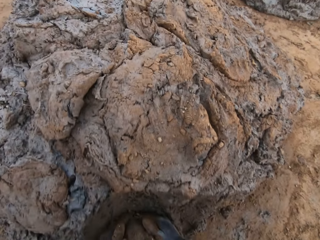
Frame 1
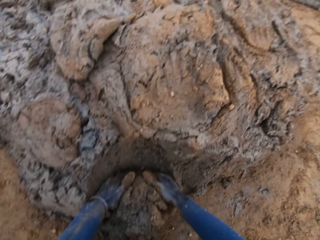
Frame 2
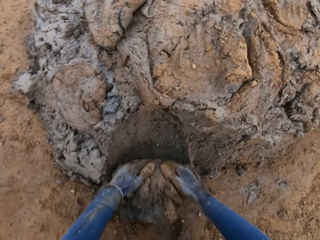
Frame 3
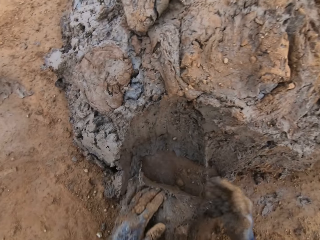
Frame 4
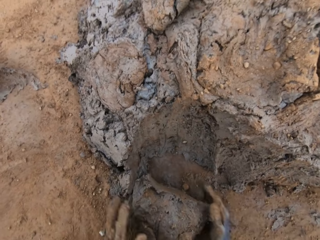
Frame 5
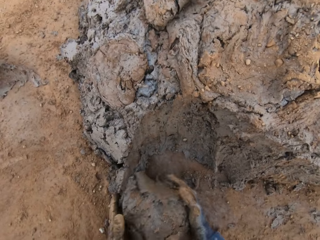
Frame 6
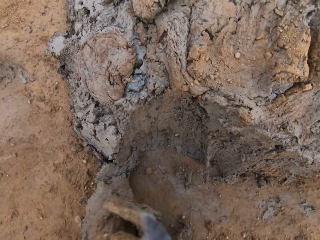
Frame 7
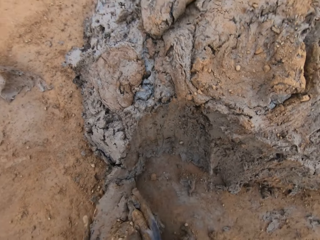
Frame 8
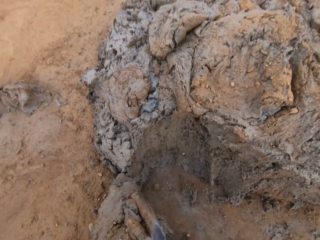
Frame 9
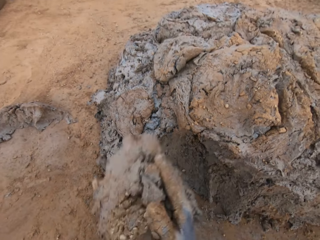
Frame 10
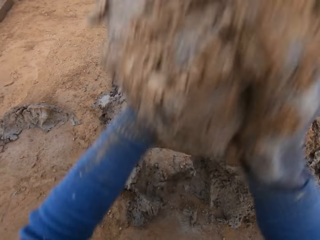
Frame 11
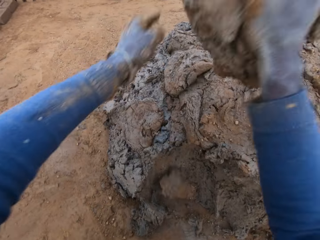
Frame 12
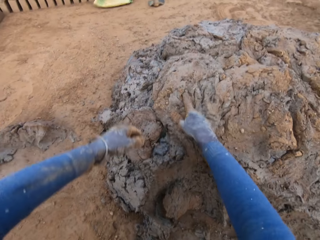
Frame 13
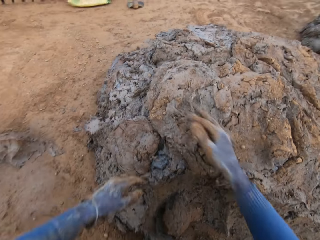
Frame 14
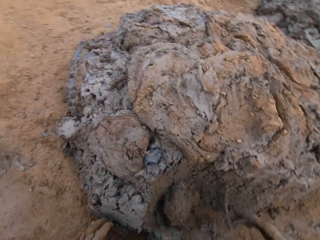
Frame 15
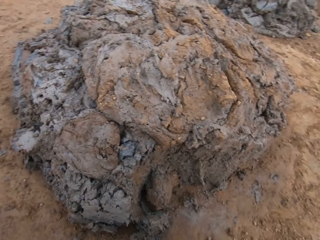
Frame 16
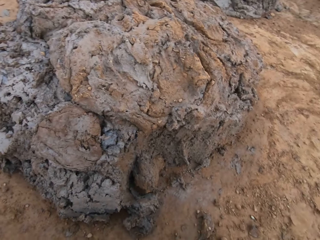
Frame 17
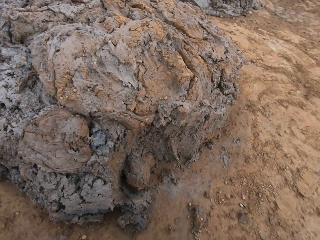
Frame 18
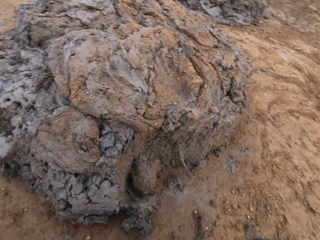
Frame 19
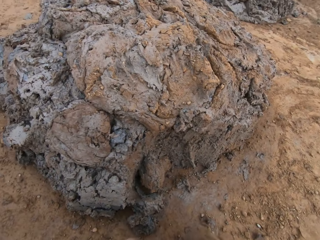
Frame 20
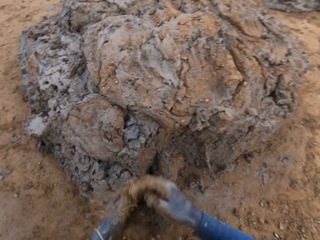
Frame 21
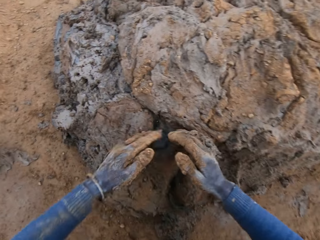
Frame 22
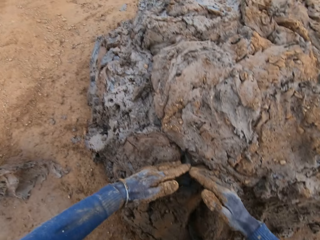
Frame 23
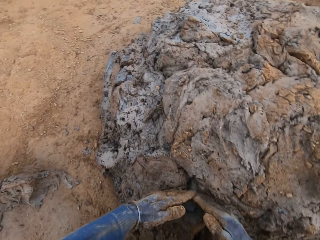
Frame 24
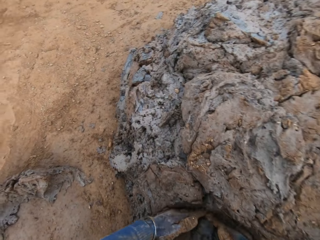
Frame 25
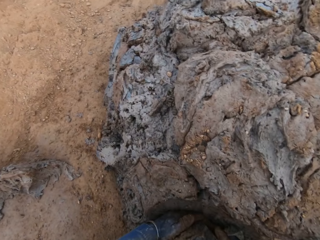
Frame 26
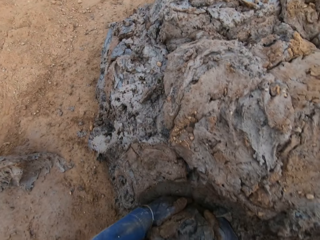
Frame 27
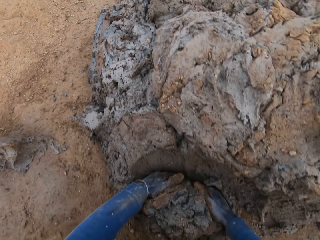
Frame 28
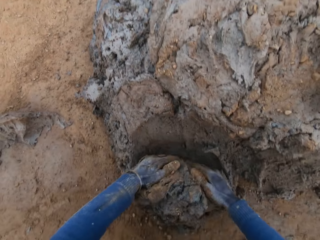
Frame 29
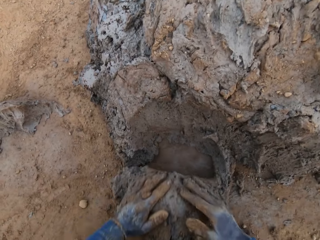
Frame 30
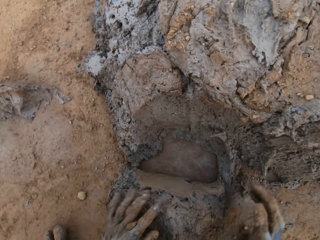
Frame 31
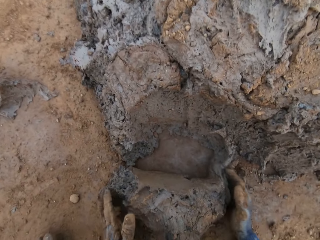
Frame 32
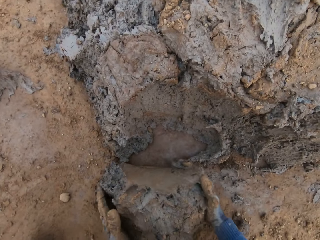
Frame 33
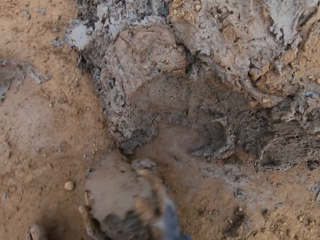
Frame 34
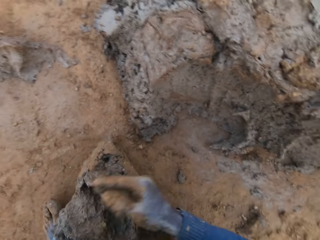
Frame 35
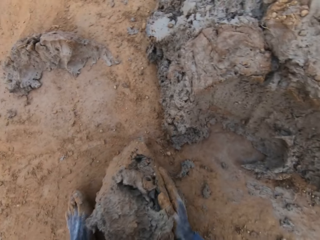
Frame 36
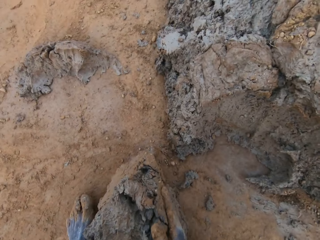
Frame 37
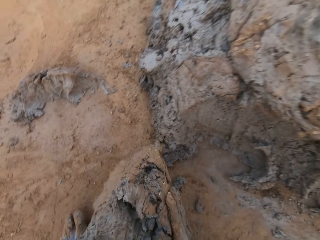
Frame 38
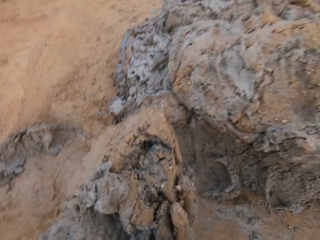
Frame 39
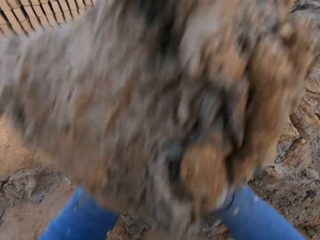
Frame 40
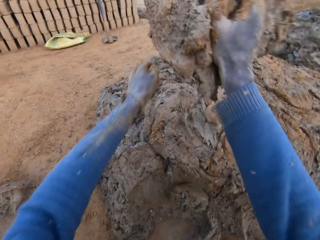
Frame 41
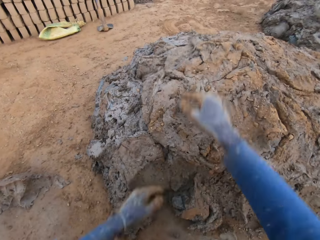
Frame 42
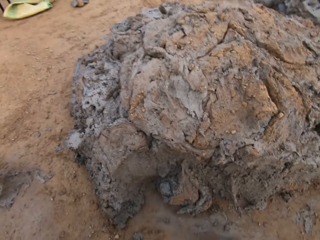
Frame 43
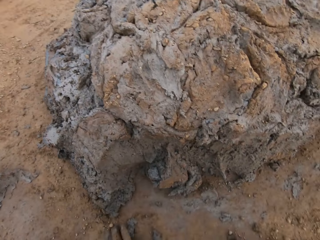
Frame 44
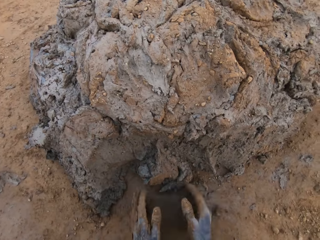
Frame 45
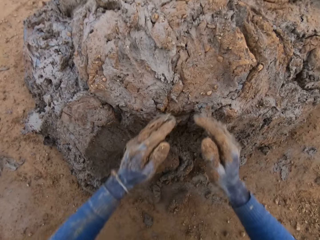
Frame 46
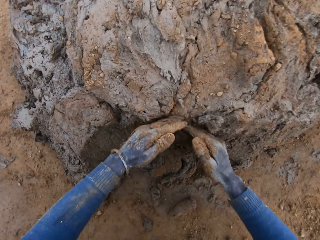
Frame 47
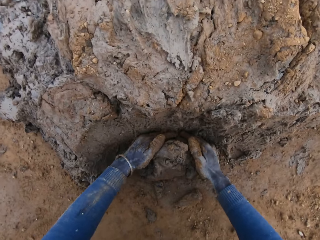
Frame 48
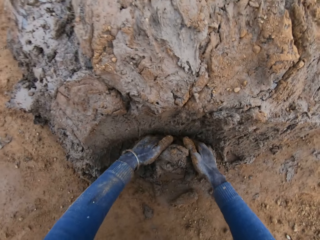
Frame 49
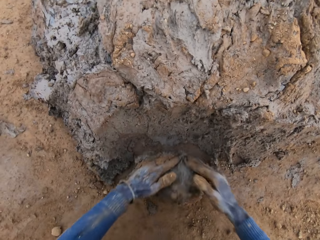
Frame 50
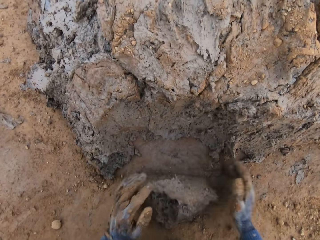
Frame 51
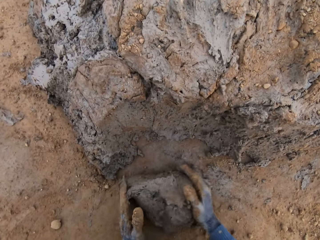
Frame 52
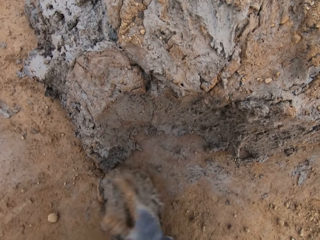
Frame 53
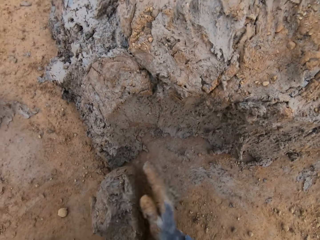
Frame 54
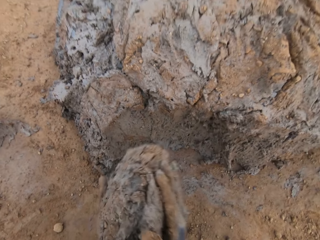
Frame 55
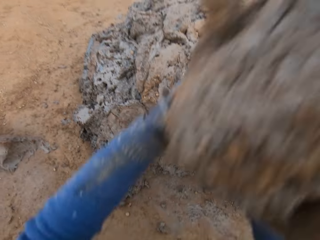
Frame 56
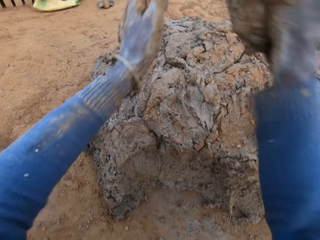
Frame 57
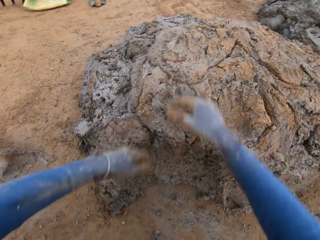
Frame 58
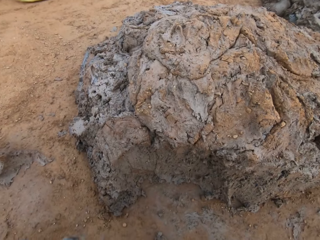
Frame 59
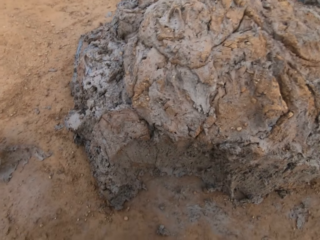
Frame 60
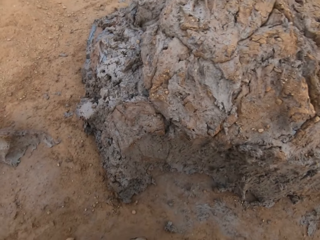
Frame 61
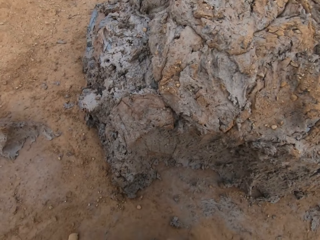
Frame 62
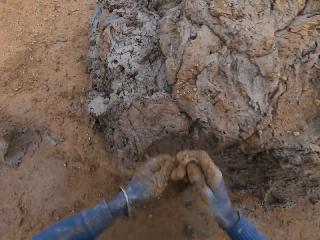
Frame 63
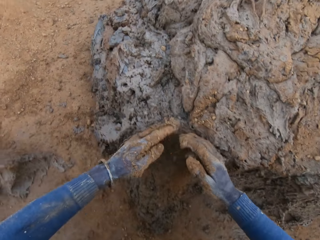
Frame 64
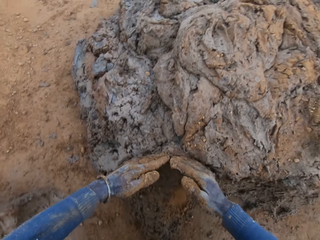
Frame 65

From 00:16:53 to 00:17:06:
The camera wearer cuts a portion of the concrete from the heap of concrete with his hands. He drops the concrete in his hands on the heap of concrete. He cuts a portion of the concrete from the heap of concrete with his hands. He drops the concrete in his hands on the heap of concrete. He cuts a portion of the concrete from the heap of concrete with his hands. He drops the concrete in his hands on the heap of concrete.

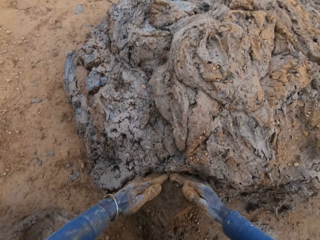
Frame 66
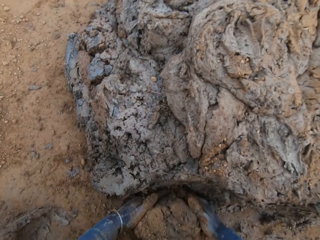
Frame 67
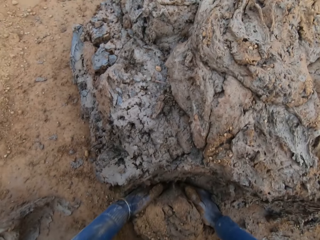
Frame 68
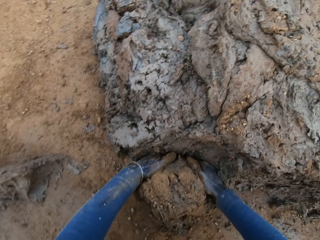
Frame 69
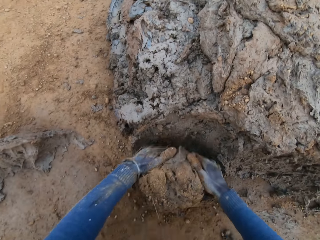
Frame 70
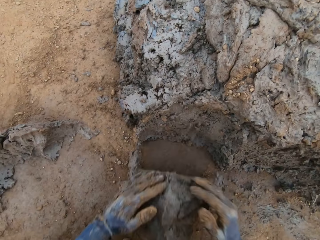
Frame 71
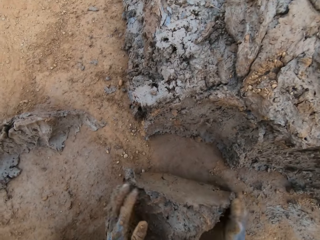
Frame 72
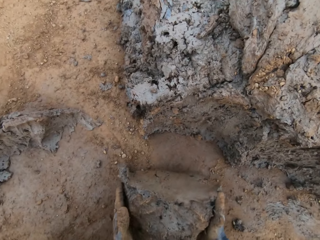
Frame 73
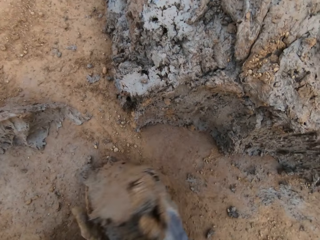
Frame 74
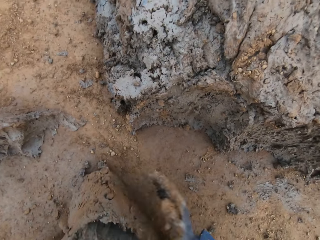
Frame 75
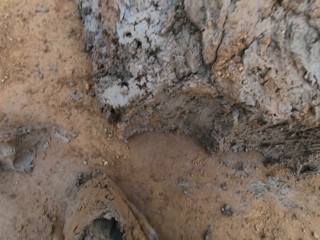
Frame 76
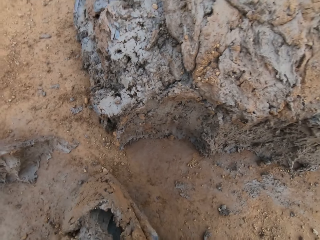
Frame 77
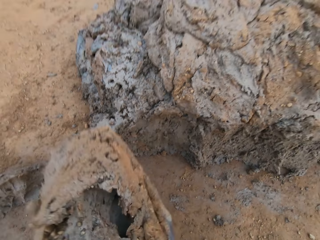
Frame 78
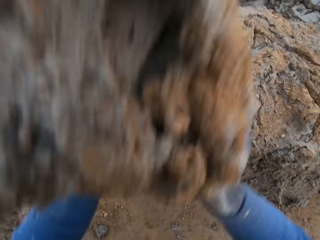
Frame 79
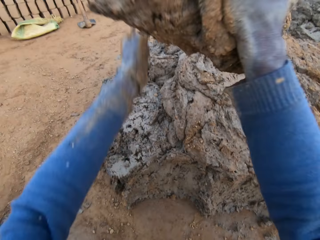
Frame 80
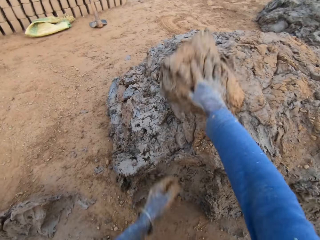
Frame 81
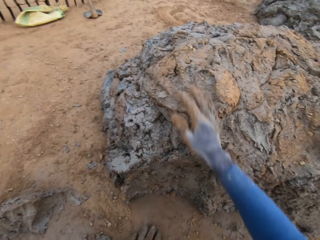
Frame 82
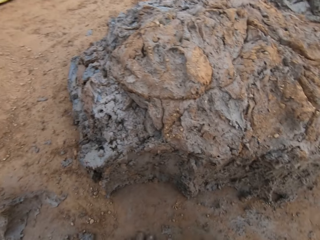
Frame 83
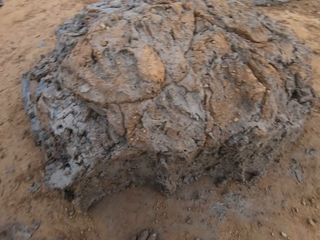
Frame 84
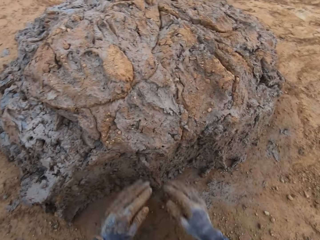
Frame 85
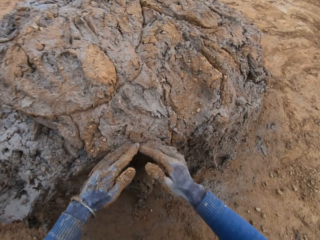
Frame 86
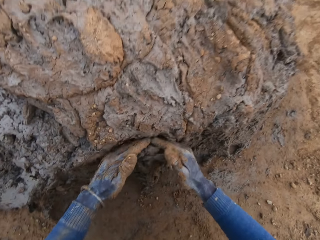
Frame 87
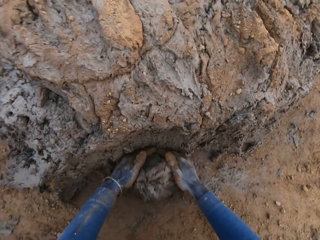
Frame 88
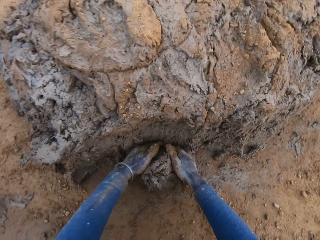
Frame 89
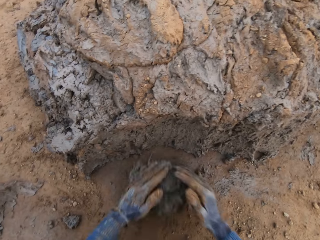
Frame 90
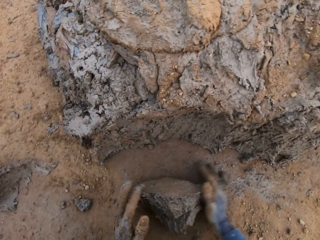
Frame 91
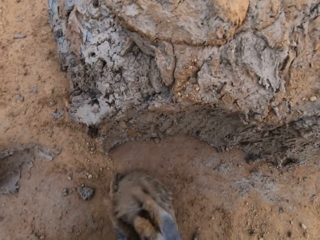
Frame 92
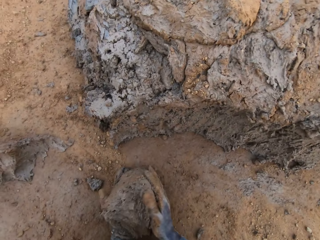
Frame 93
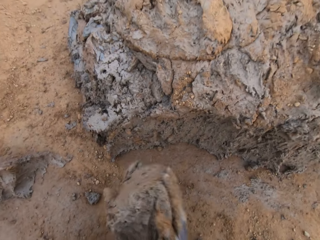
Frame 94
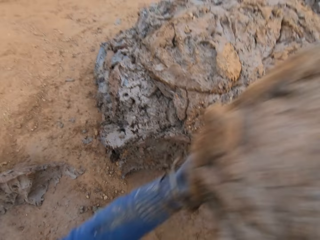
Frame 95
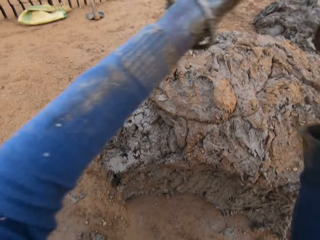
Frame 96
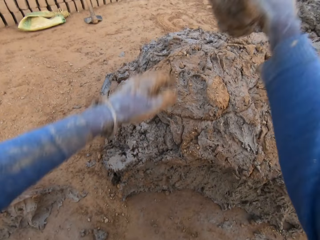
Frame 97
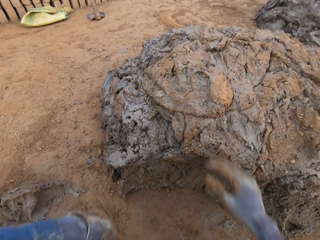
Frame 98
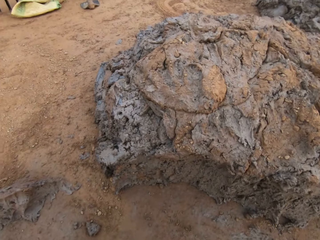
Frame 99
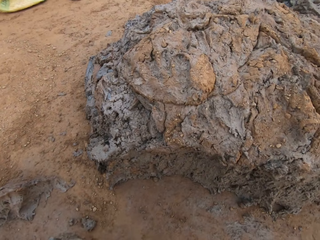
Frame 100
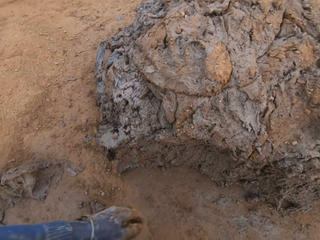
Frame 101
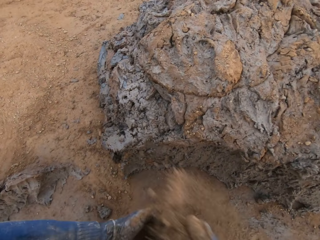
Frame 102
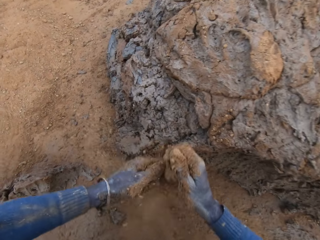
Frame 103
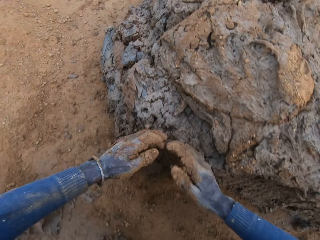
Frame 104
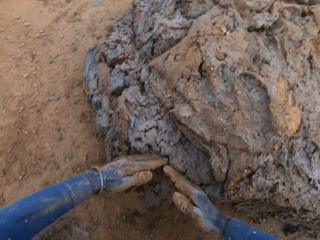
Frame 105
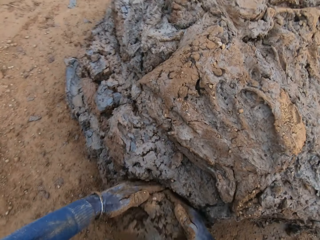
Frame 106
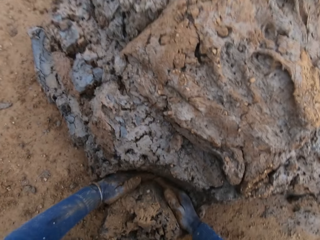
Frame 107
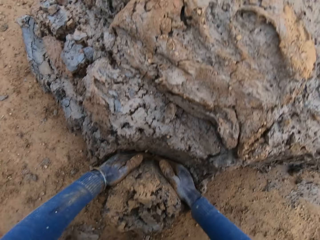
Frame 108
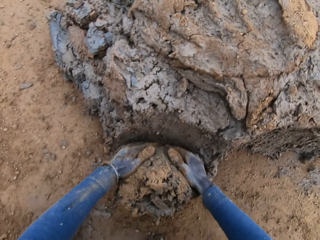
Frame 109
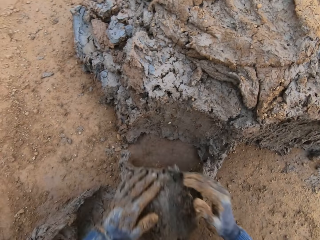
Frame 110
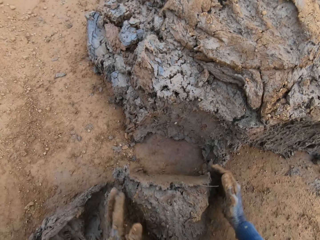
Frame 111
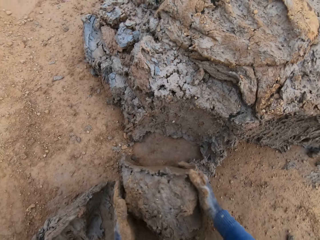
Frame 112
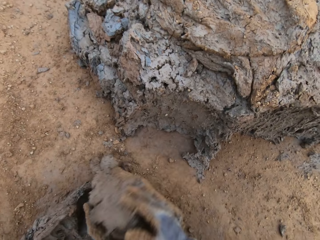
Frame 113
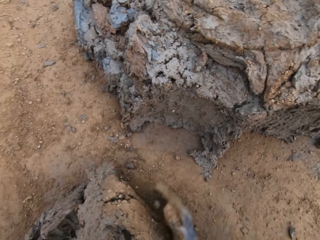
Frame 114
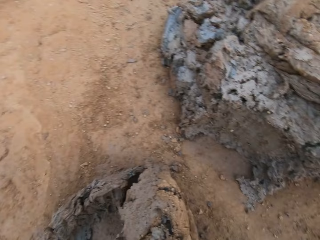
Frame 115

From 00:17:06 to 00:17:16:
The camera wearer cuts a portion of the concrete from the heap of concrete with his hands. He drops the concrete in his hands on the heap of concrete. He cuts a portion of the concrete from the heap of concrete with his hands. He drops the concrete in his hands on the heap of concrete. He cuts a portion of the concrete from the heap of concrete with his hands.
